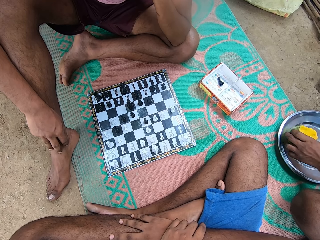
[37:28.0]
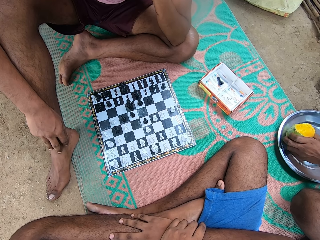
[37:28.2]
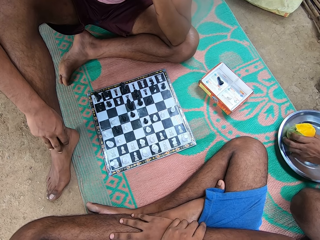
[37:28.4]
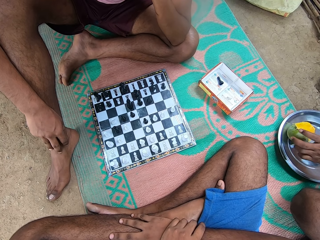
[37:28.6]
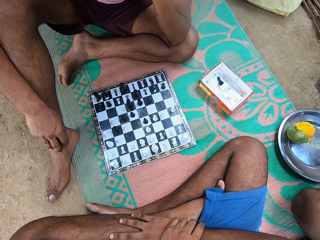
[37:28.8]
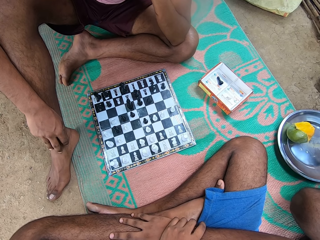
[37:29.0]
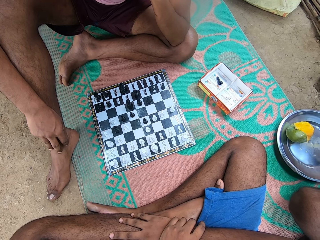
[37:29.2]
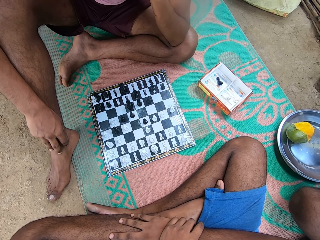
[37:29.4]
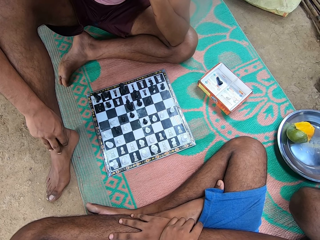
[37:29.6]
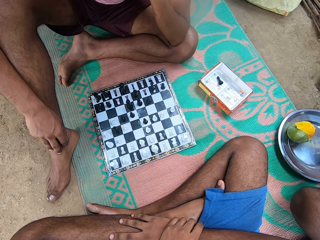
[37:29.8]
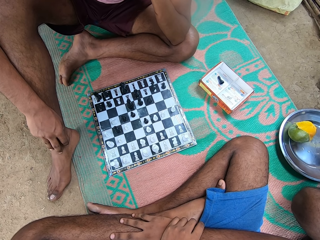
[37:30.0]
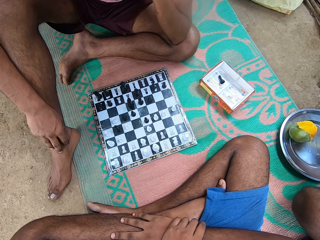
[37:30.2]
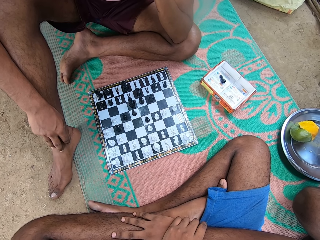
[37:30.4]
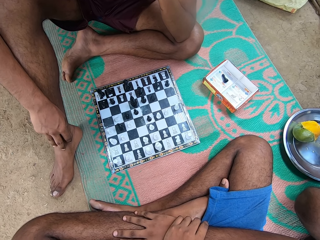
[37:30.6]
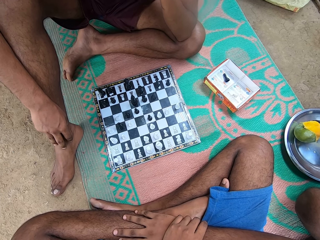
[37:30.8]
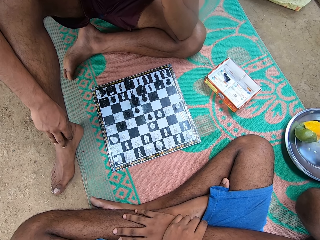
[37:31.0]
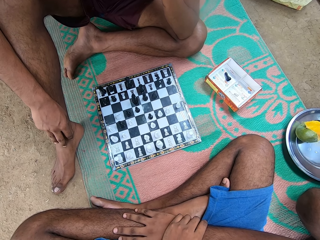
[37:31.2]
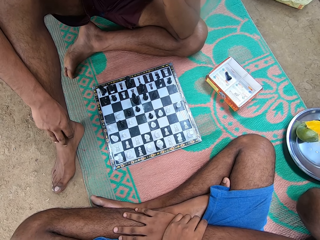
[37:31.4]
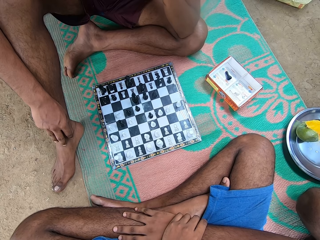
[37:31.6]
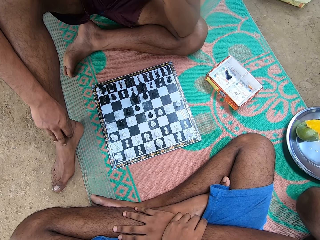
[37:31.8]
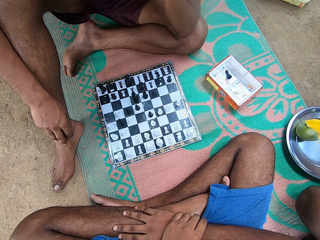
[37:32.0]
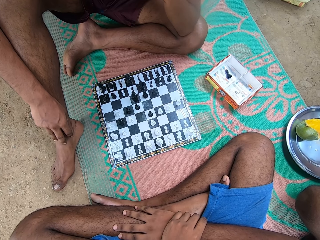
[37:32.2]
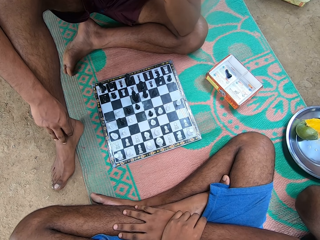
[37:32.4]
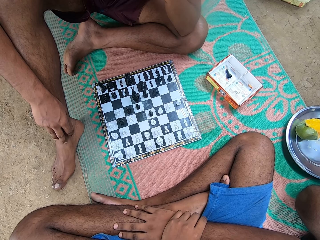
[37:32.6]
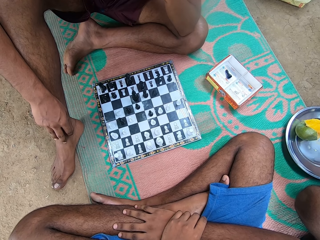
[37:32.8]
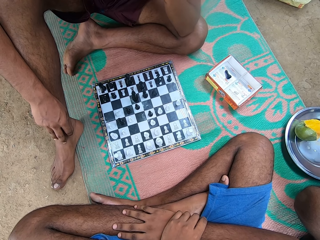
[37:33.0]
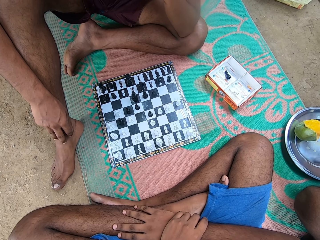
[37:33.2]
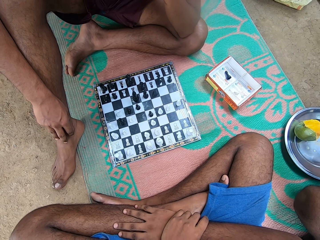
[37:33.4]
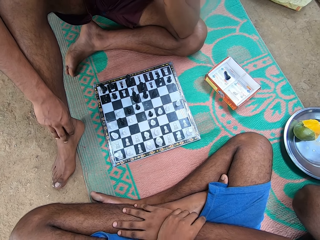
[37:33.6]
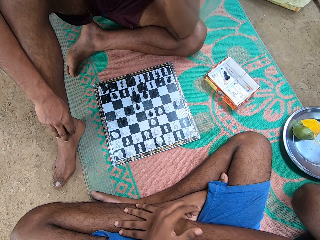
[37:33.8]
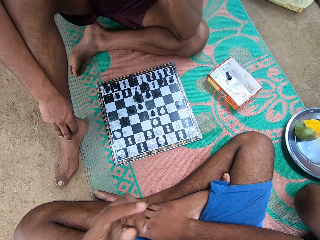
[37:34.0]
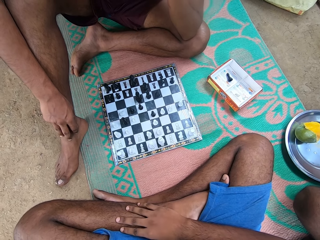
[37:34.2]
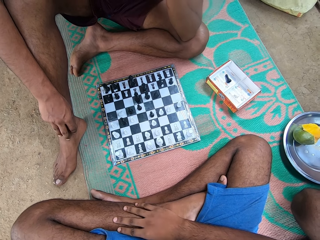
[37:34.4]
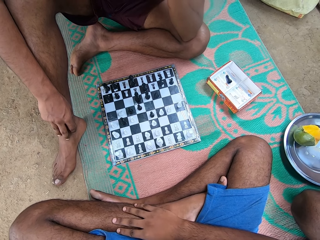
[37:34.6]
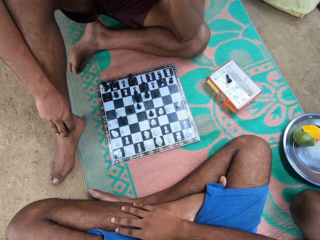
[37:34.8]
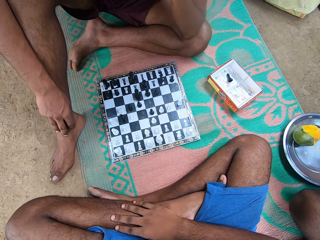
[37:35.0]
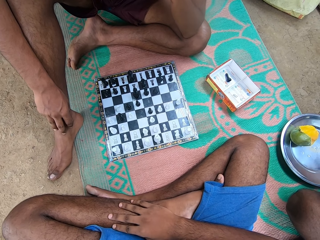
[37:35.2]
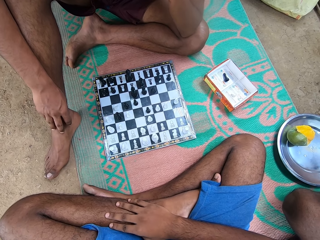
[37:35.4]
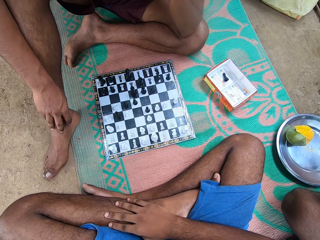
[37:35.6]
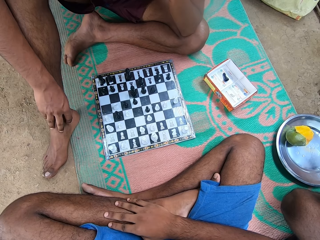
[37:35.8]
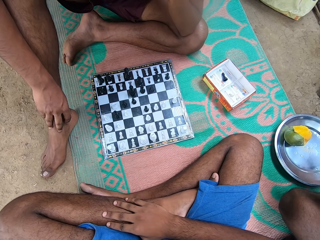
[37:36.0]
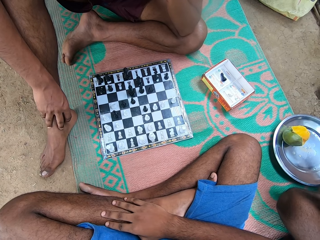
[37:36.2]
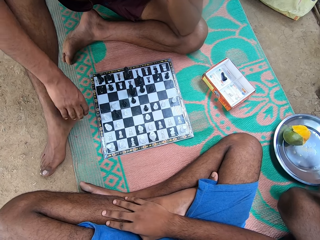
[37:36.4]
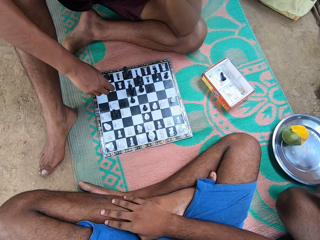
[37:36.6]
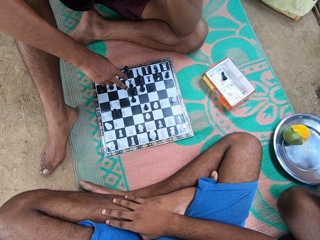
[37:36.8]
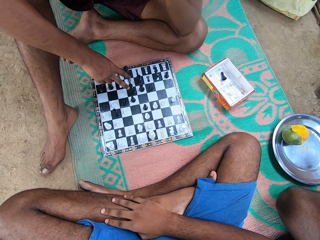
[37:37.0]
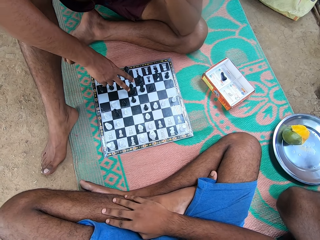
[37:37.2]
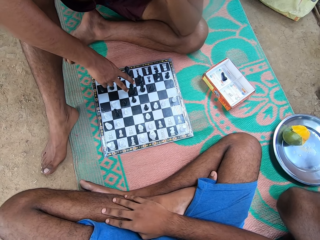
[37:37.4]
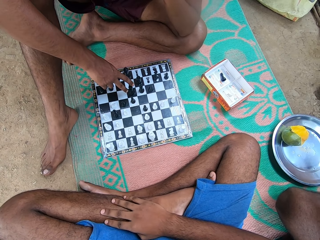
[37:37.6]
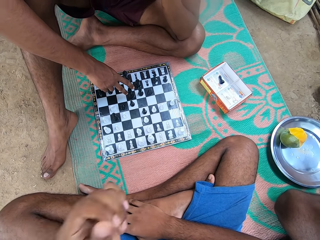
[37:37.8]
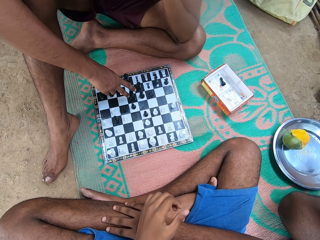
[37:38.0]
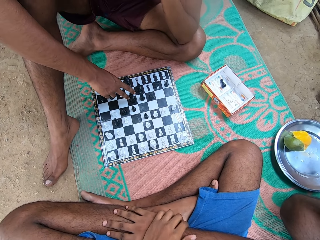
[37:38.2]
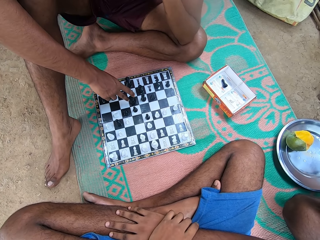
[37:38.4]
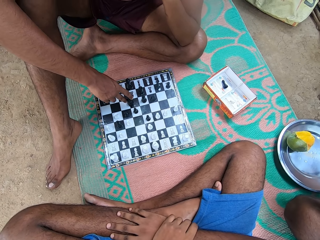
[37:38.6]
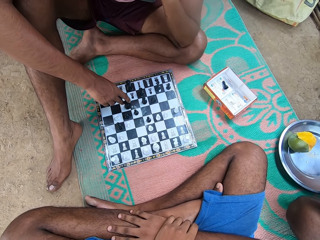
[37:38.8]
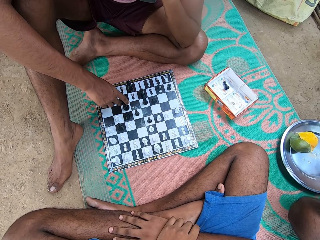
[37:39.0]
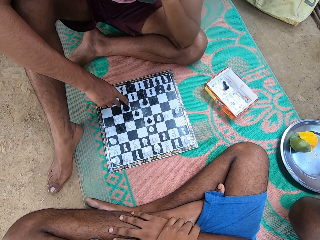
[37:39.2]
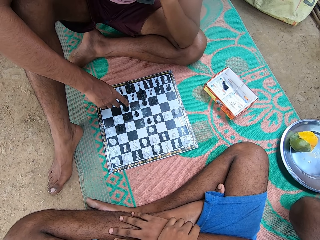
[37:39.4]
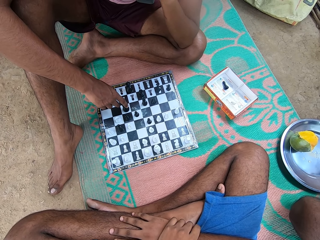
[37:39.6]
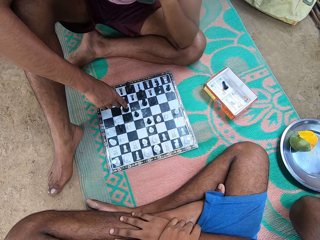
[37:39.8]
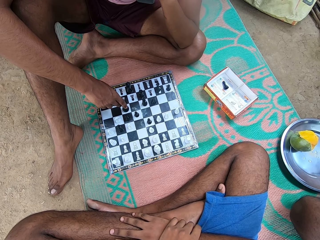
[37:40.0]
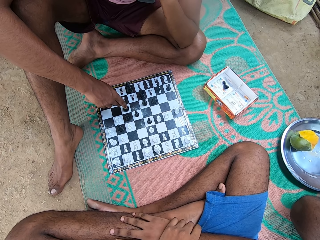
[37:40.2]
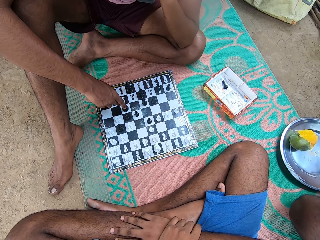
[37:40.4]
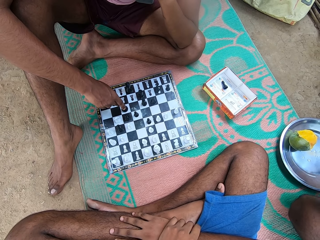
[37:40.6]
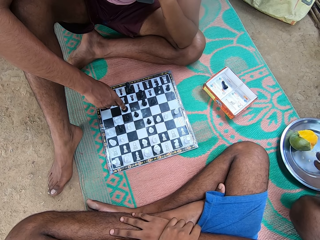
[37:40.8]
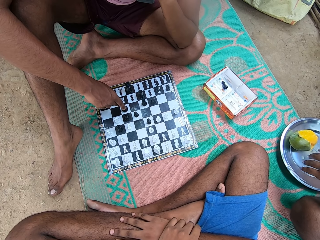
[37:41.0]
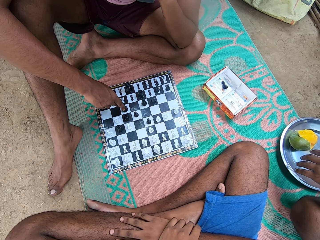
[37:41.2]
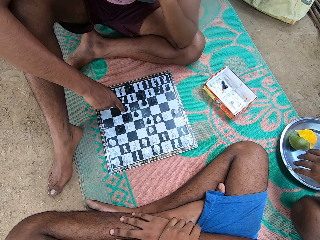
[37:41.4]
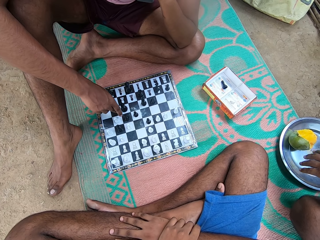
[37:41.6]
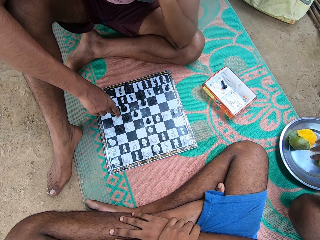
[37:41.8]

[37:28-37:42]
The camera wearer moves his hand. A man moves a pawn on the chessboard. He touches a chess piece.

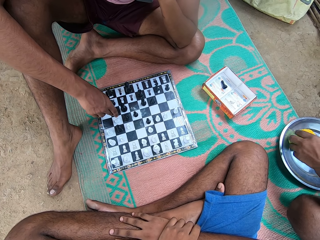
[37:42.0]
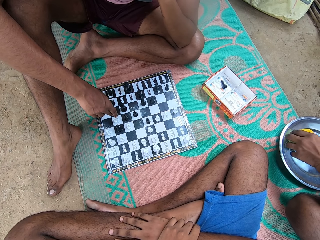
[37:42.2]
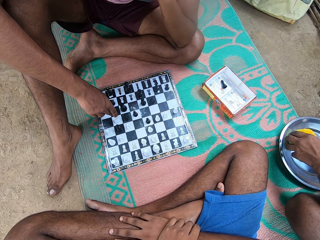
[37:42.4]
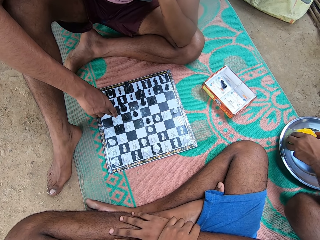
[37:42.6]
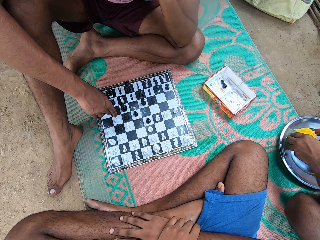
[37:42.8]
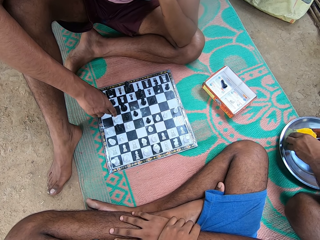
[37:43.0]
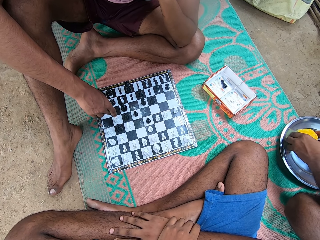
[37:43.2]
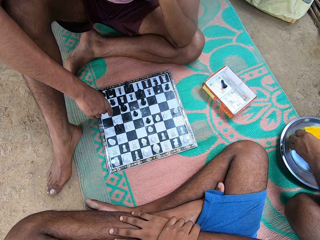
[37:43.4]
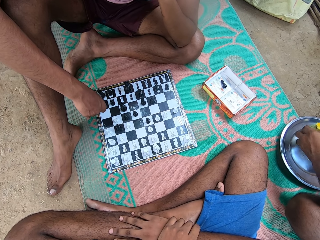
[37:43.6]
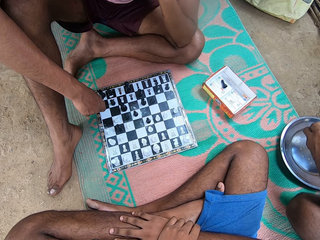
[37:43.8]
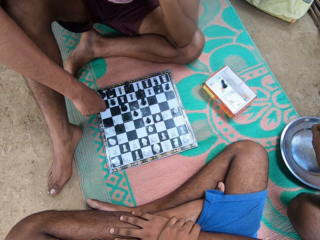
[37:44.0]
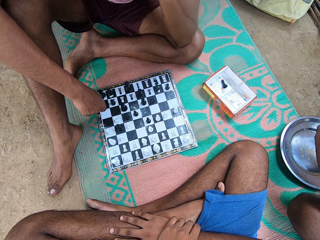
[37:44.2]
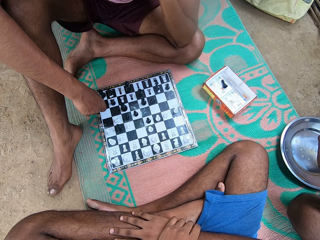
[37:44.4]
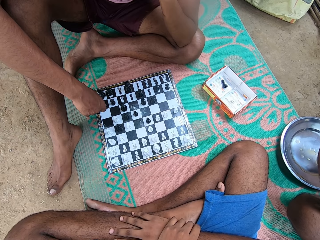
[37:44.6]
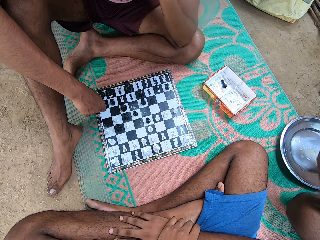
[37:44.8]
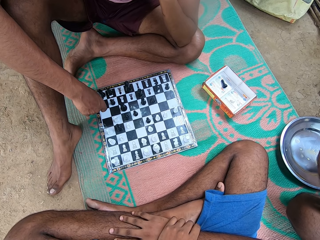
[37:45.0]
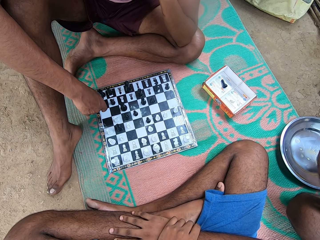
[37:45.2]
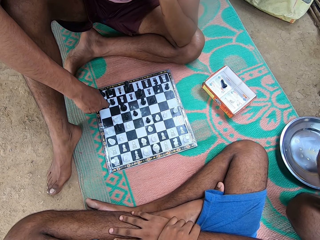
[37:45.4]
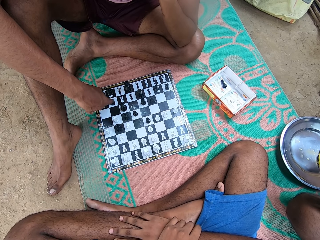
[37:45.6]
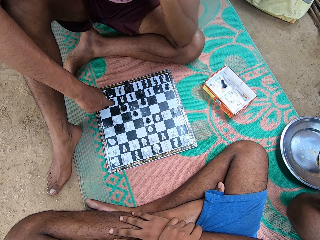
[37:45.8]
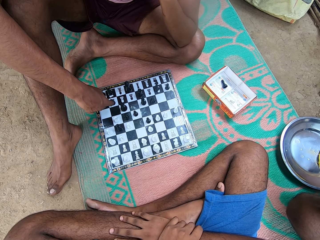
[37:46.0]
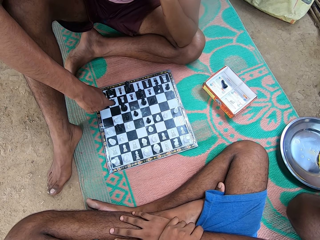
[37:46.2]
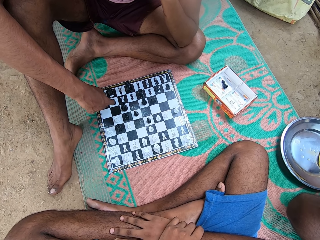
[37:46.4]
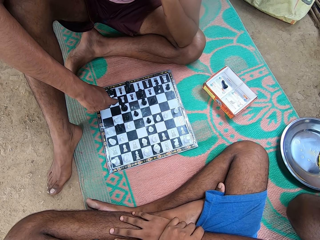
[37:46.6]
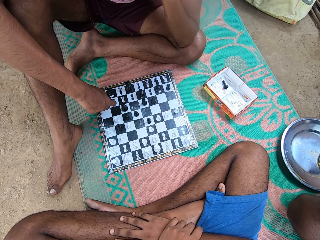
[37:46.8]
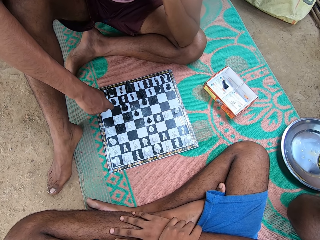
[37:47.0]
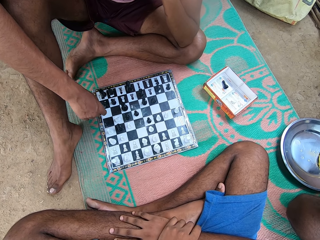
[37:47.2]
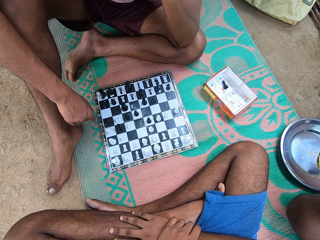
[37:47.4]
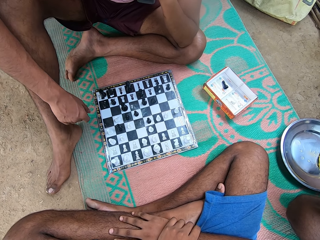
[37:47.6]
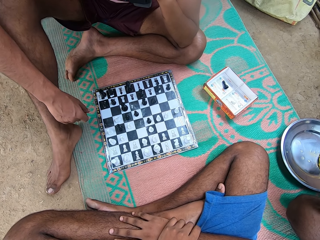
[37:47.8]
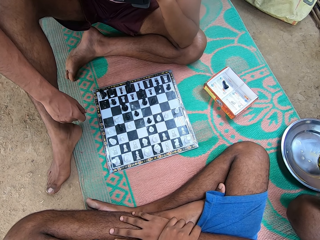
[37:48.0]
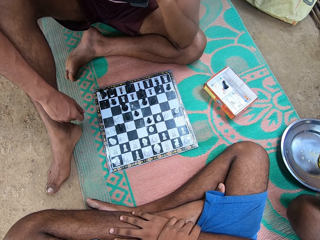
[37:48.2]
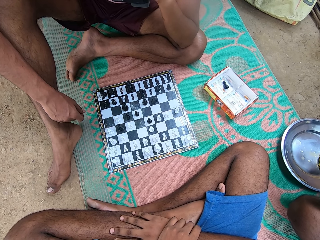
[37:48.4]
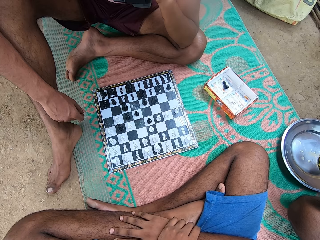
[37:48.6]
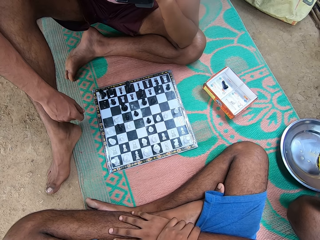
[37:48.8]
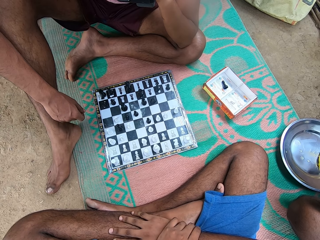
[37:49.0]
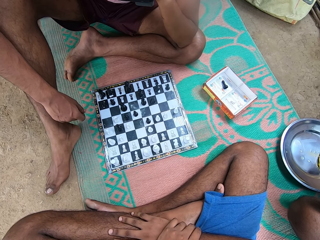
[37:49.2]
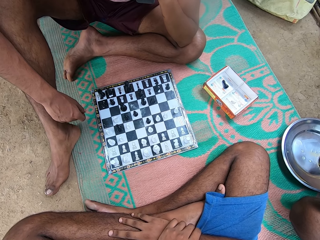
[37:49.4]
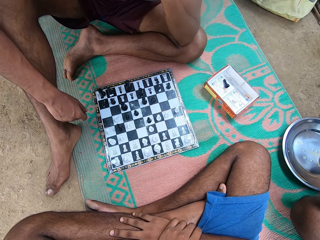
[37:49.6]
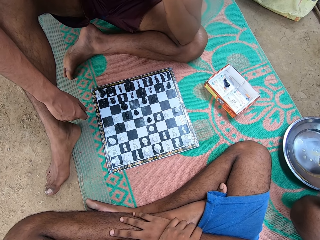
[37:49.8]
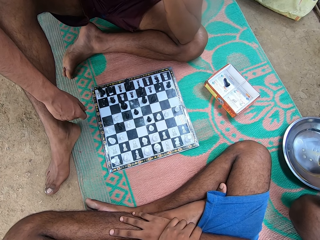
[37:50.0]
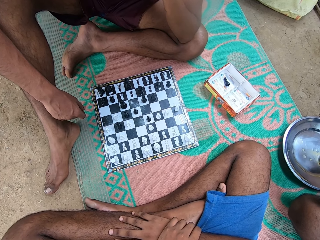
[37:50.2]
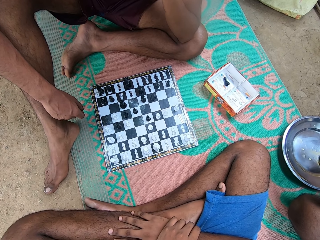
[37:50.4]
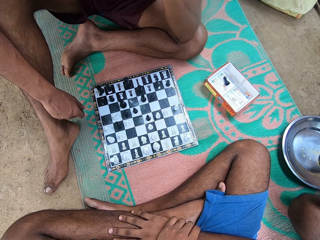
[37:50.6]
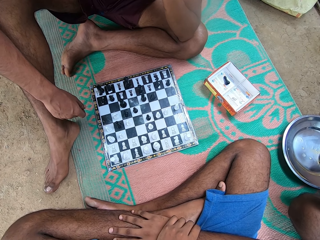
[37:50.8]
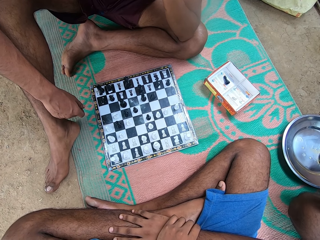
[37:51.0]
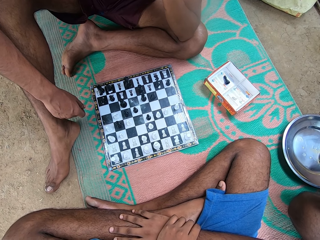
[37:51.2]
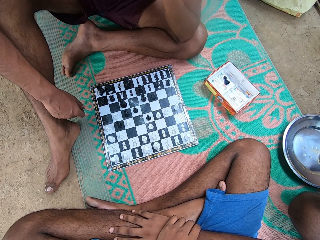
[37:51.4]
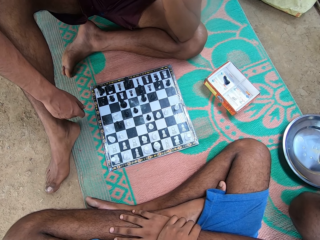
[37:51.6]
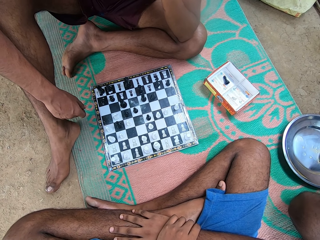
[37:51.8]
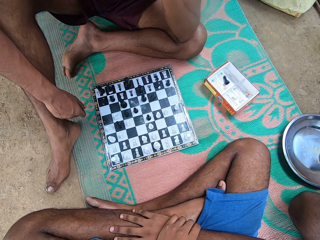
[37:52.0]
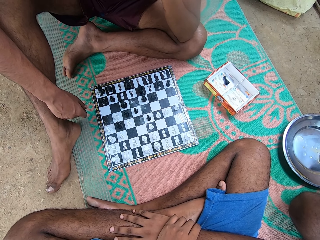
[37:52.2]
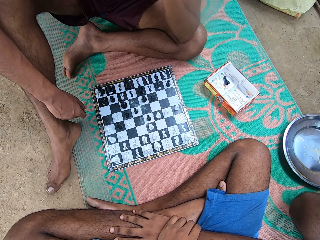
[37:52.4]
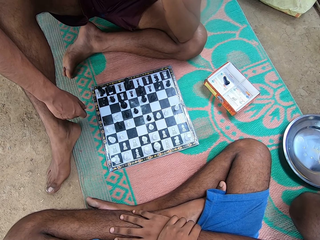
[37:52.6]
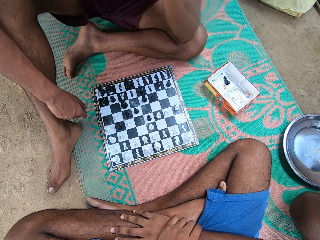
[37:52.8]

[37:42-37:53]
A man picks up the mango. The camera wearer looks at the chessboard.
